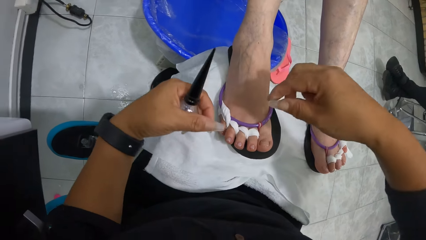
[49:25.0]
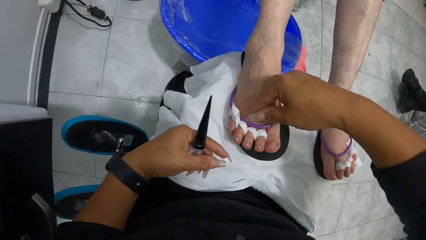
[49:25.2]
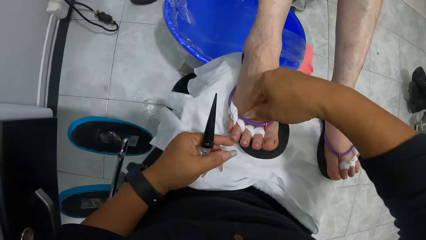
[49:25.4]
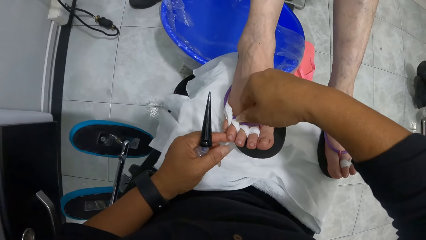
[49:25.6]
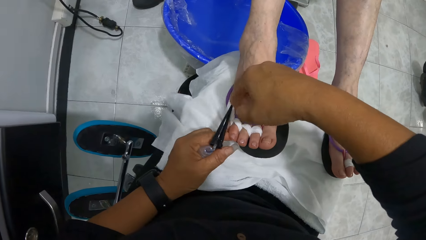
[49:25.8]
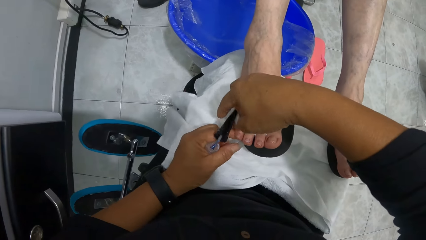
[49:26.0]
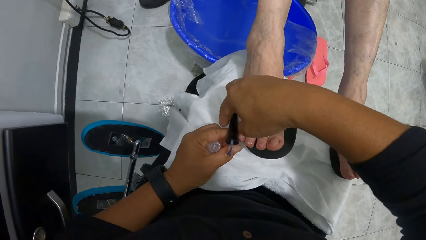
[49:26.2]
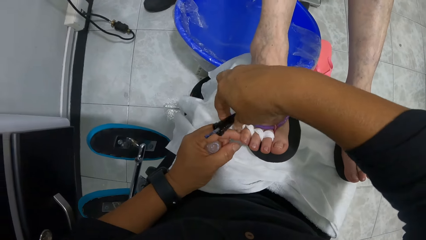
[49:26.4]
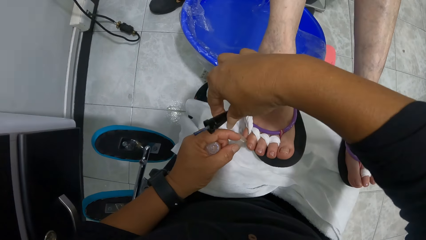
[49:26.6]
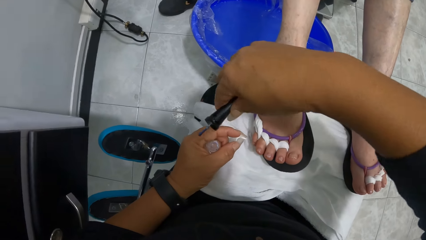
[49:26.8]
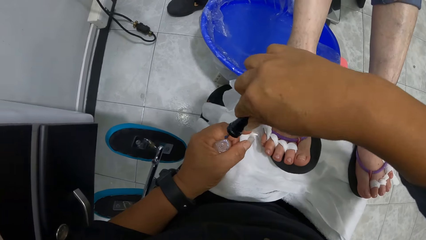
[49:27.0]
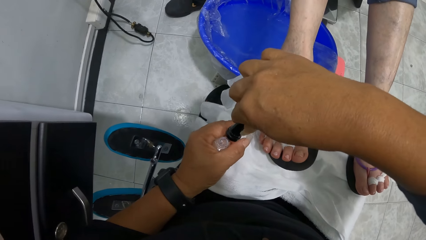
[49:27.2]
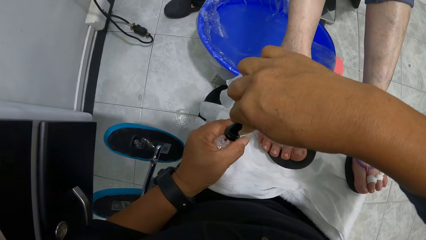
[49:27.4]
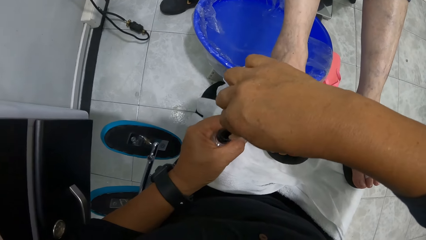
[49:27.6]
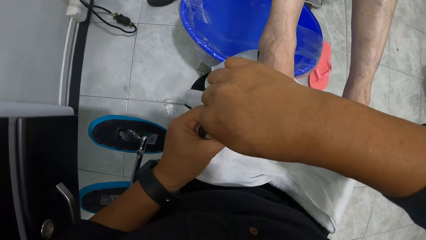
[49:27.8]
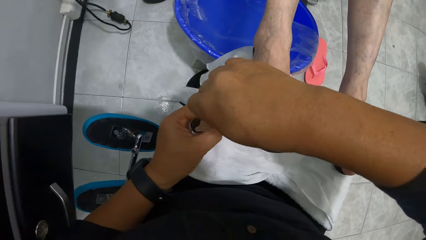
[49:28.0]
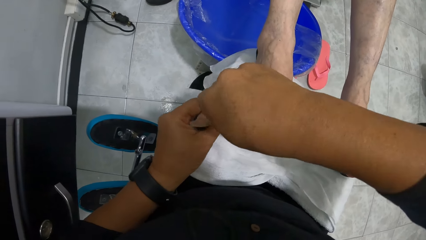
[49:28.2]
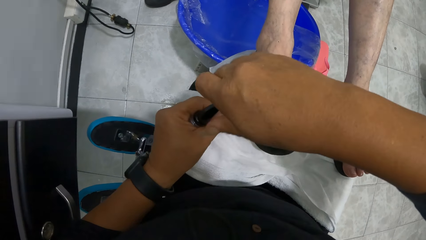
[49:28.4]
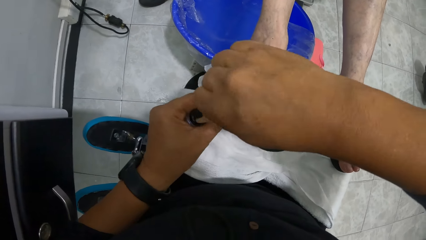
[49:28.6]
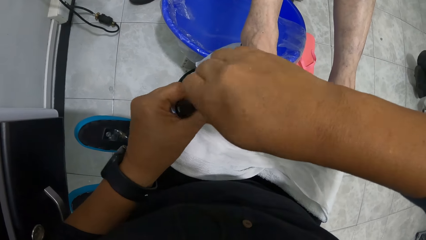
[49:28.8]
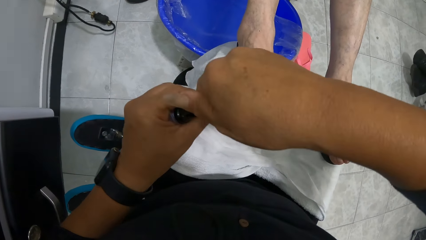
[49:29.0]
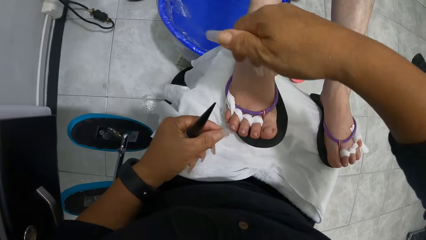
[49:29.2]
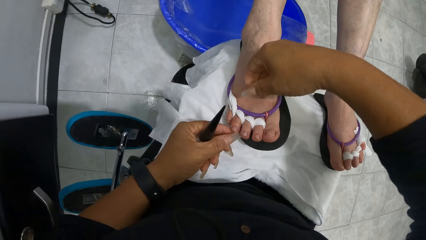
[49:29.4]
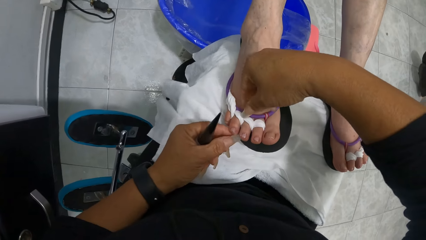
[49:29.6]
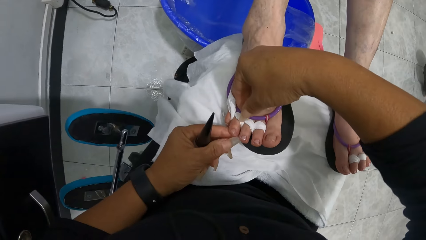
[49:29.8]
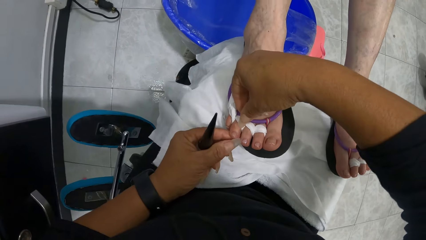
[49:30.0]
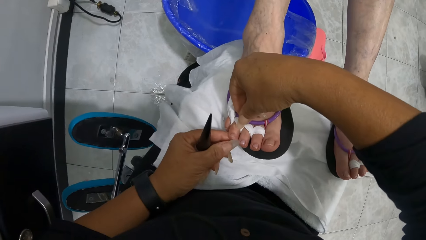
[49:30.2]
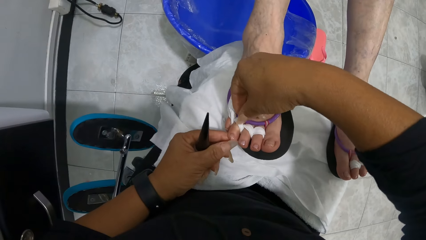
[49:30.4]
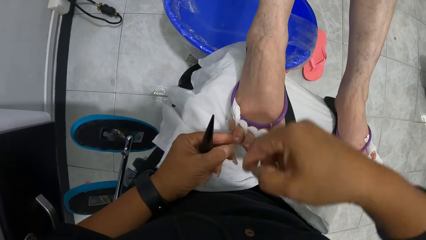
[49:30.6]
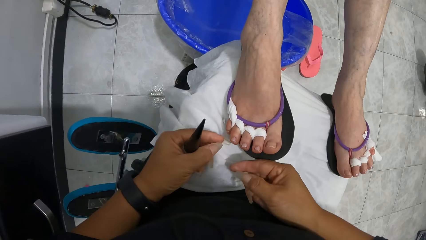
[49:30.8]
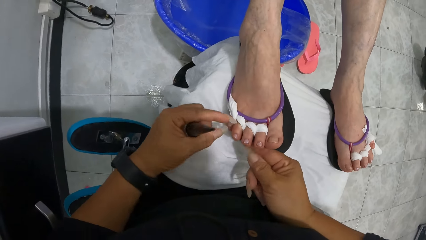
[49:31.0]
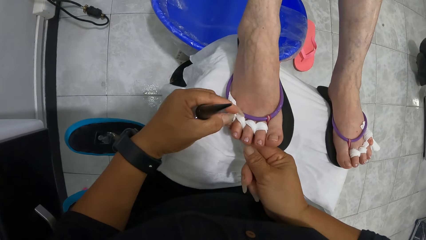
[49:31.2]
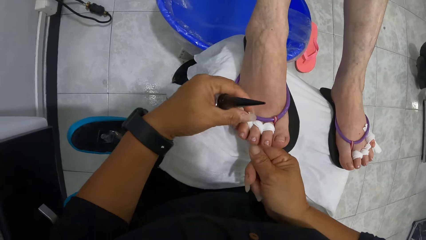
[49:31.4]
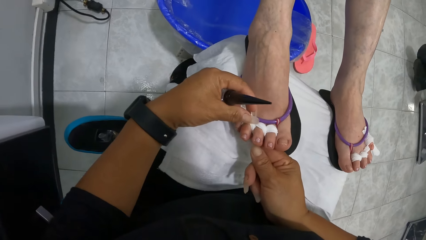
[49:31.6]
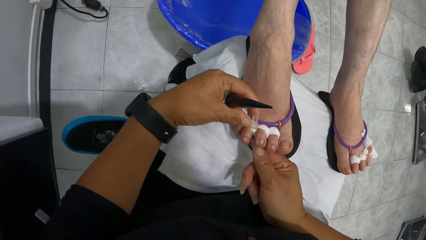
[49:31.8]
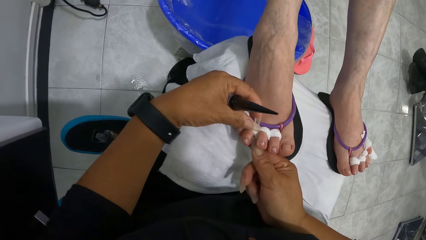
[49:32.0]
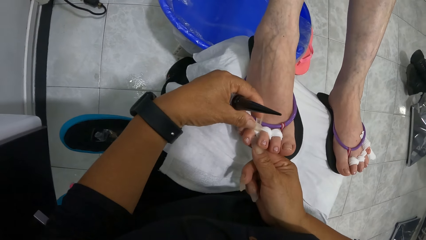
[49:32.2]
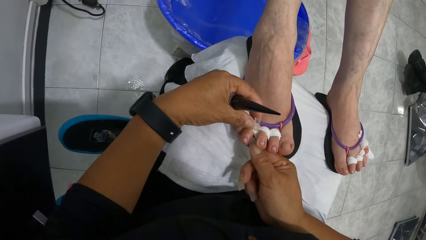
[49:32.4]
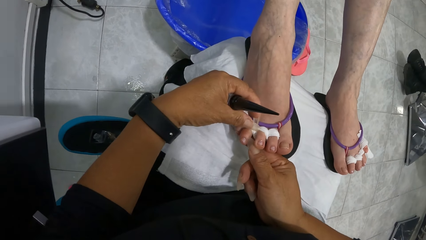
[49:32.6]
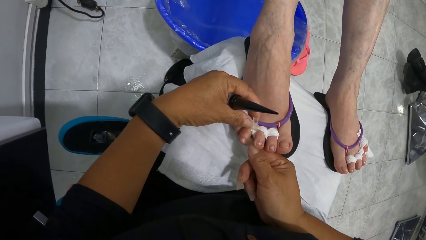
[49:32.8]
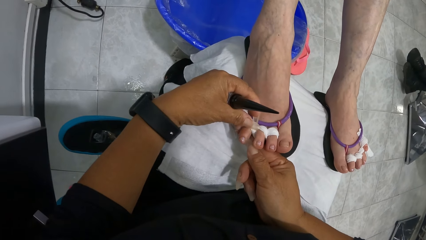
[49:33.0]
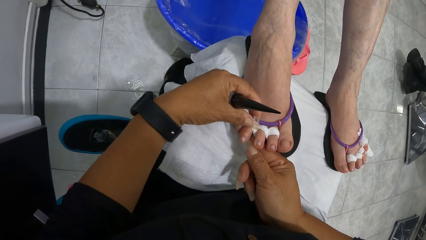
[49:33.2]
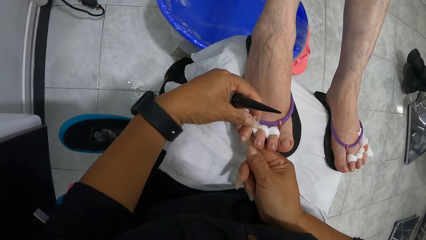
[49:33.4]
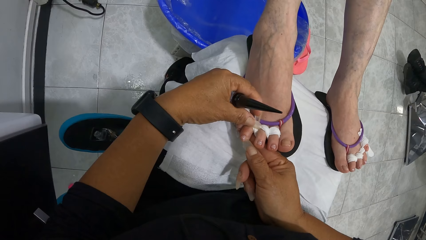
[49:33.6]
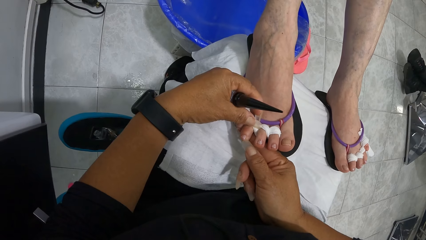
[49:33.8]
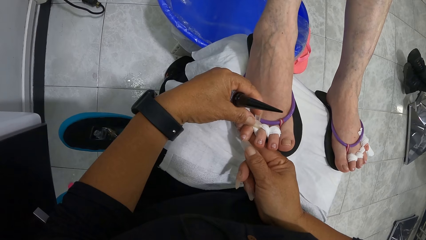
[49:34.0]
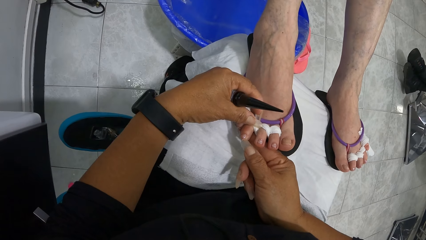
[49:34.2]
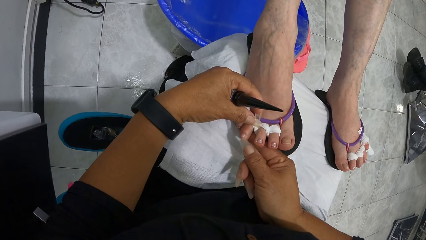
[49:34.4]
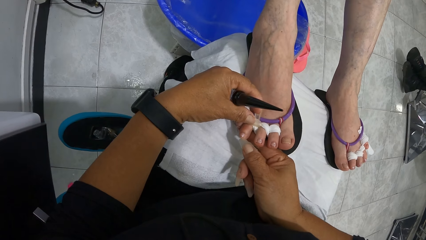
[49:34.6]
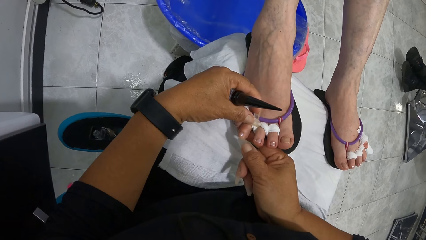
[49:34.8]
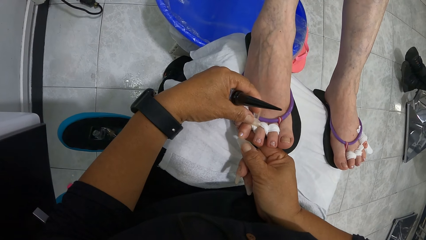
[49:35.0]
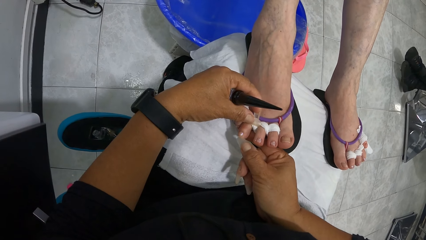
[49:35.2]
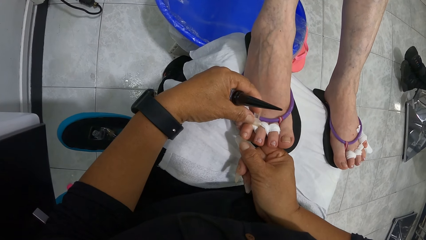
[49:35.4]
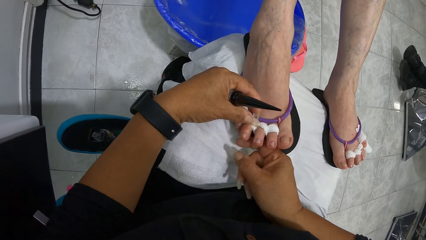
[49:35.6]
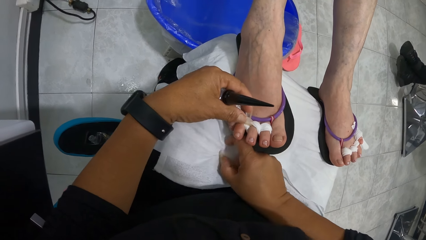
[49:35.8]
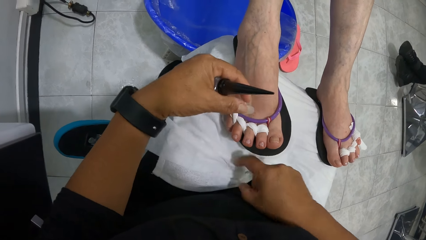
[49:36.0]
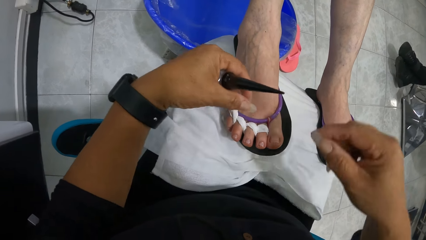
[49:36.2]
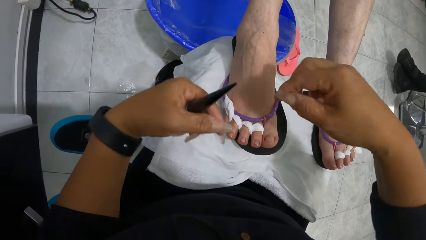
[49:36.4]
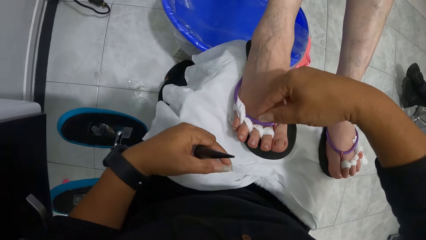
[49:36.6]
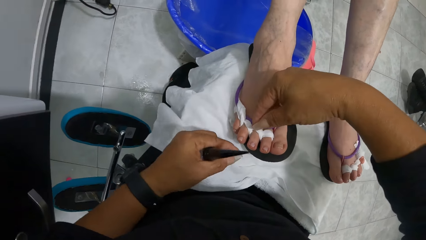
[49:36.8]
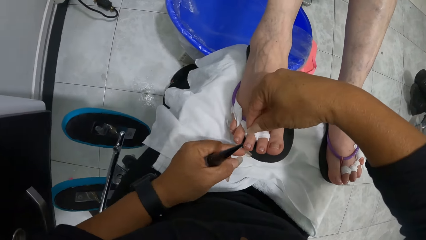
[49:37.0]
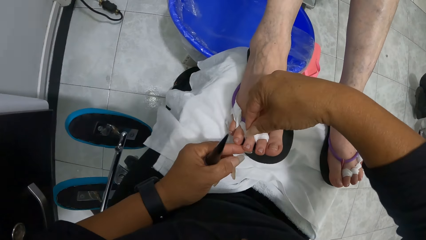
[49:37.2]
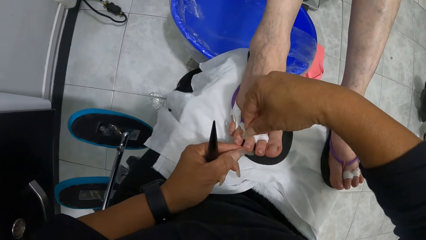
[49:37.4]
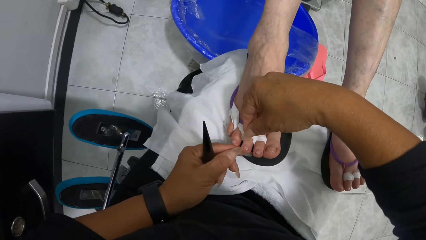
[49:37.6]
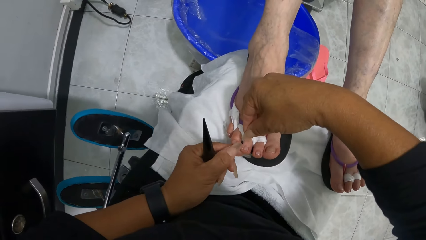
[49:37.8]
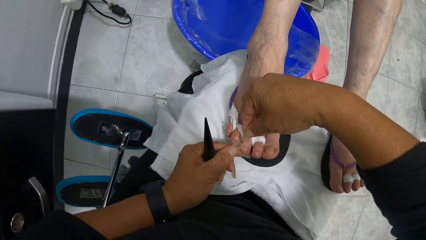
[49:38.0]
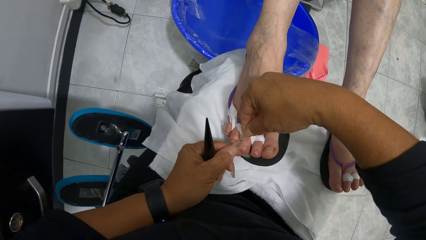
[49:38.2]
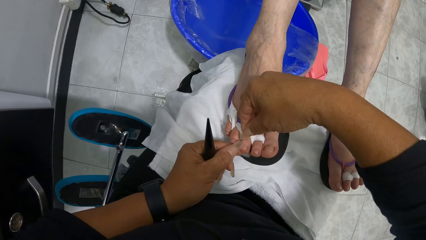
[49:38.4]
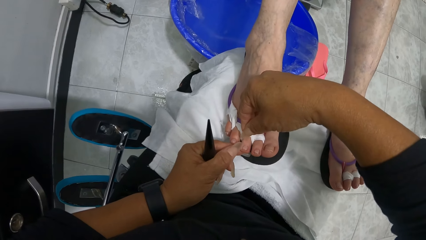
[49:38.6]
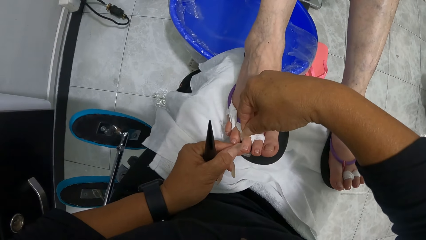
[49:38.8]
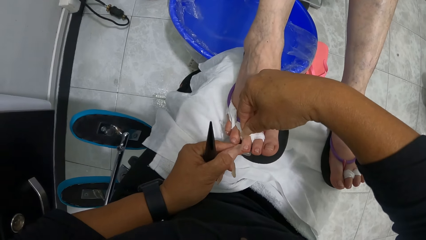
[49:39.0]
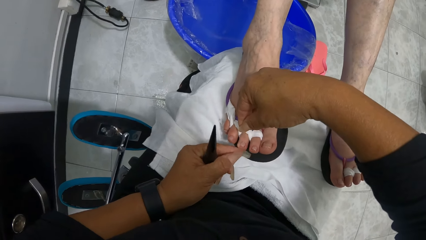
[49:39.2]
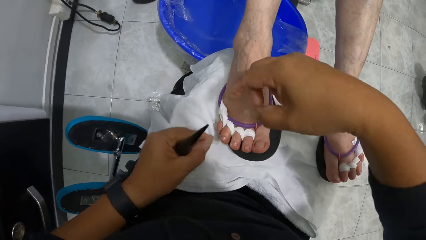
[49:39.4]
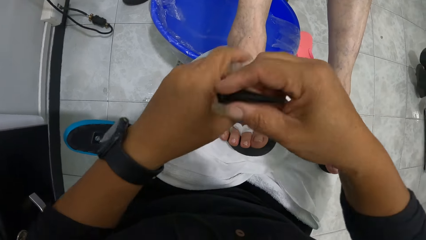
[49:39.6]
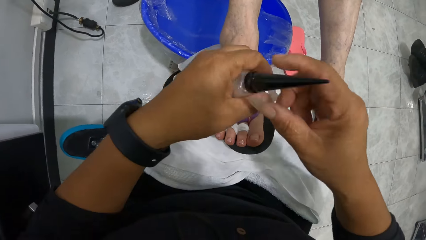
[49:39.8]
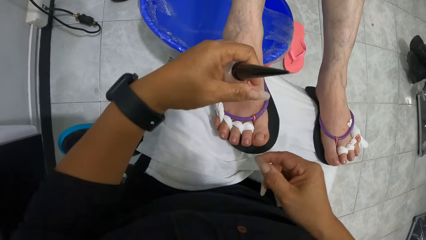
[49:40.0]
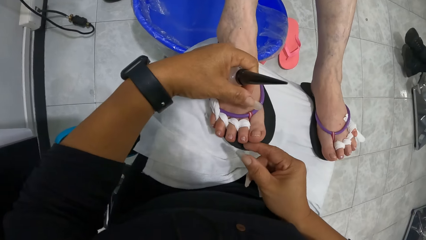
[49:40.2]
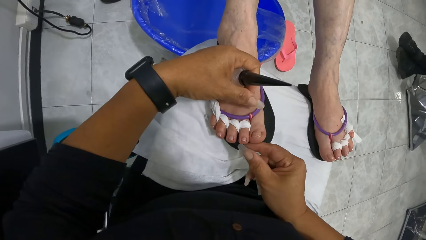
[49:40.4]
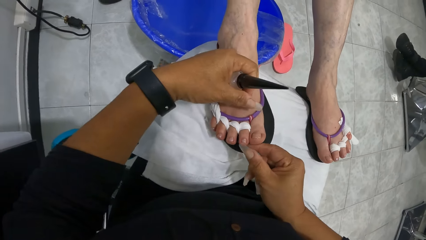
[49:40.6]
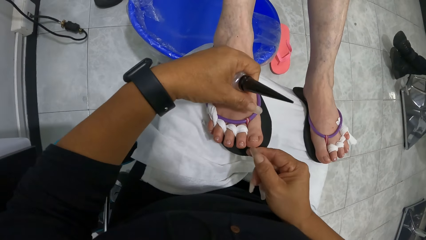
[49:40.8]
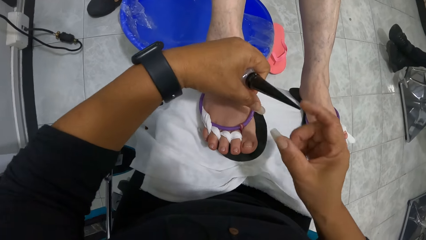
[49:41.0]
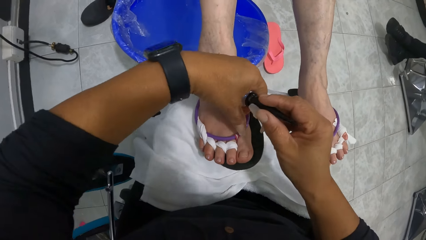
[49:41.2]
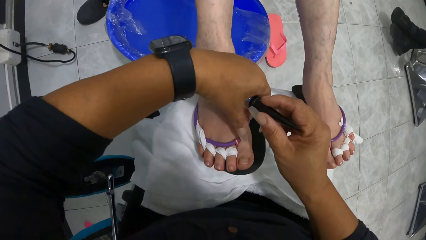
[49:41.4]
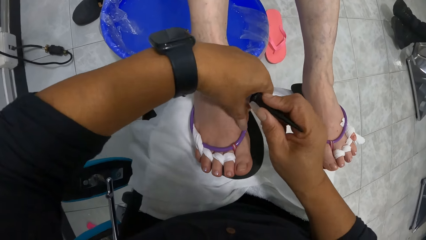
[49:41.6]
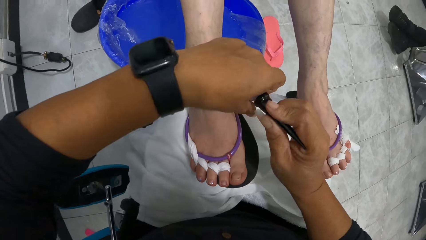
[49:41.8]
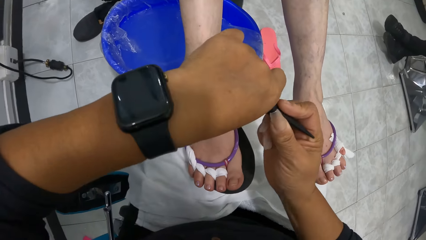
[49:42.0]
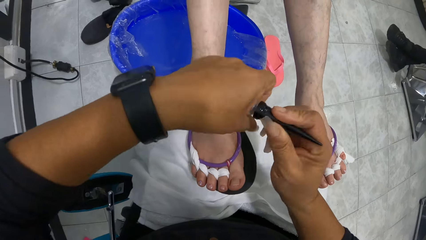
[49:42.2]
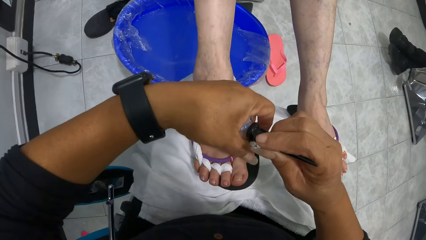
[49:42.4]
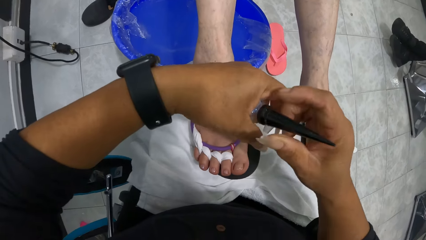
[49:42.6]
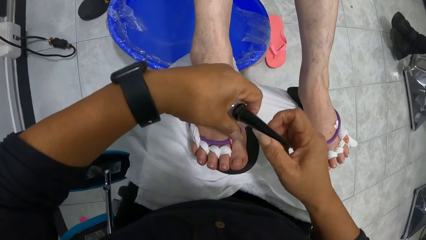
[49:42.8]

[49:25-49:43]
The camera wearer places her left hand on the woman's right toe. She picks the nail polish brush from the woman's toe with her right hand. She dips the nail polish brush in her right hand into the bottle of nail polish in her left hand. She closes the bottle of nail polish in her left hand with her right hand. She places her left hand on the woman's right toe. She cleans the woman's right toe with her right hand. She places her left hand on the woman's right toe. She cleans the woman's right toe with her right hand. She cleans her right hand on the towel on her legs. She places her right hand on the woman's right toe. She cleans the woman's right toe with her left hand. She places her right hand on the bottle of nail polish in her left hand. She places her left hand on the woman's right leg. She cleans the woman's right toe with her right hand. She opens the bottle of nail polish in her left hand with her right hand.
